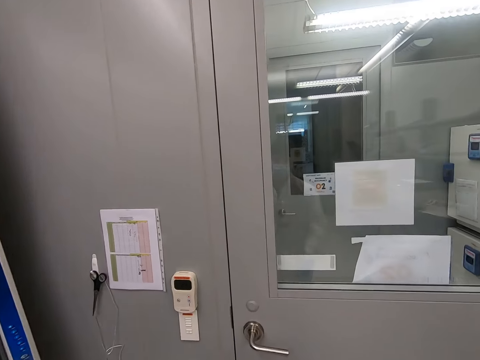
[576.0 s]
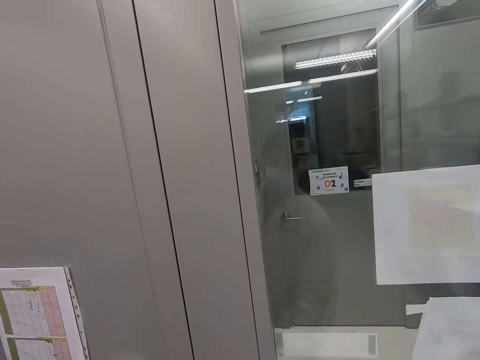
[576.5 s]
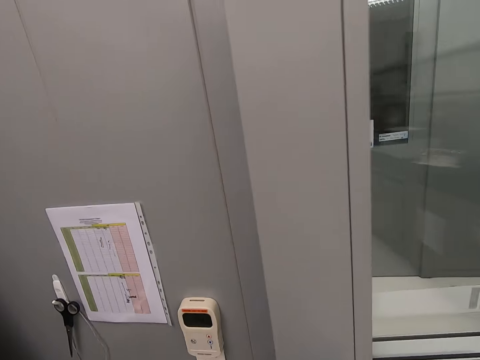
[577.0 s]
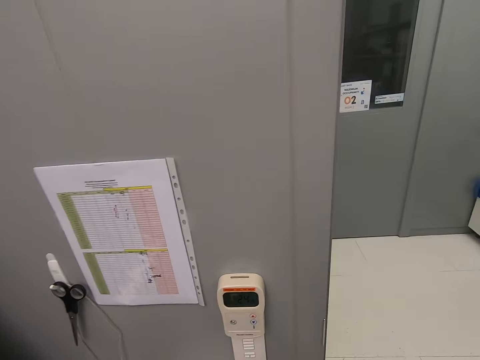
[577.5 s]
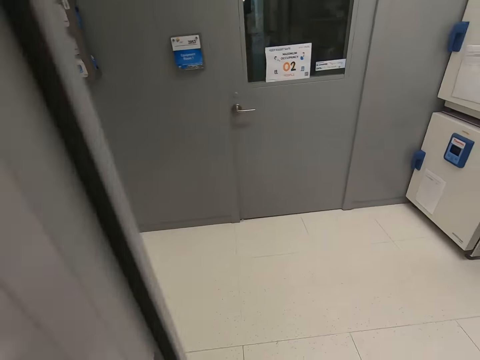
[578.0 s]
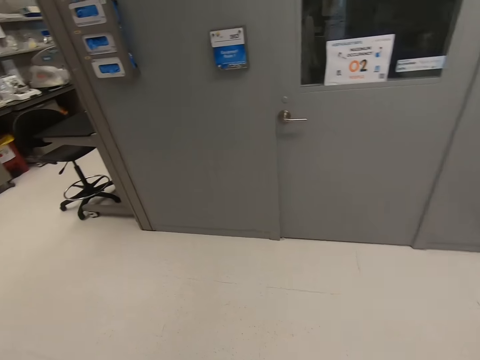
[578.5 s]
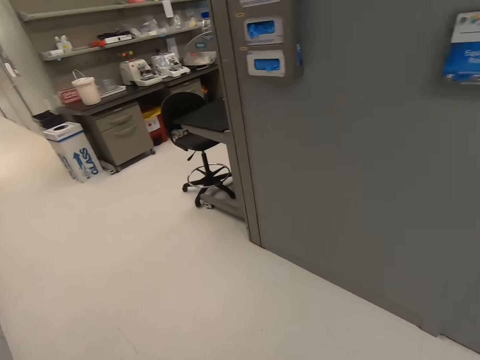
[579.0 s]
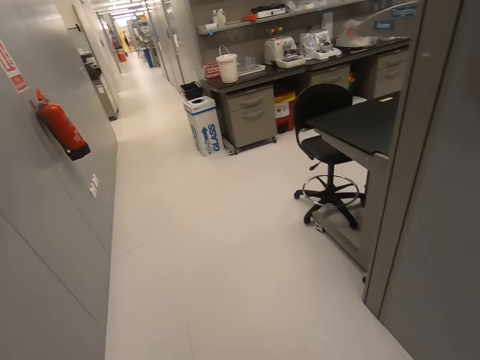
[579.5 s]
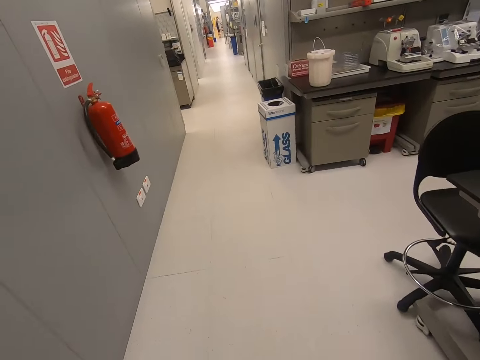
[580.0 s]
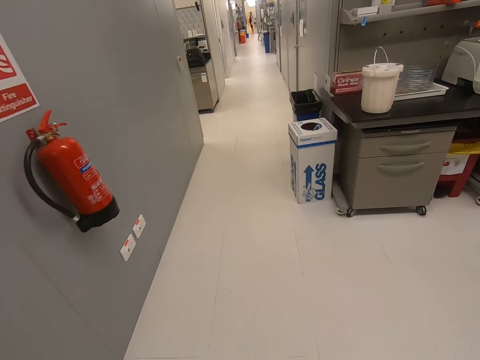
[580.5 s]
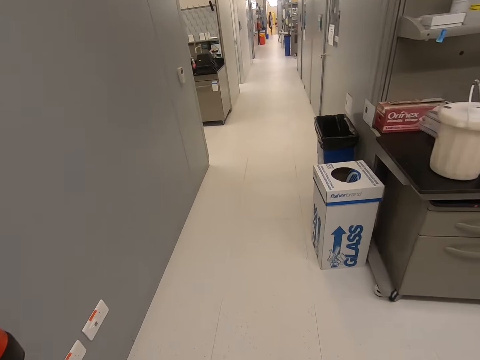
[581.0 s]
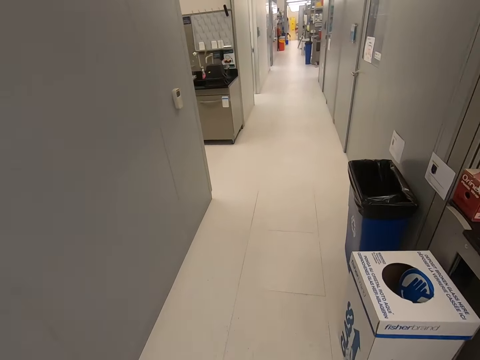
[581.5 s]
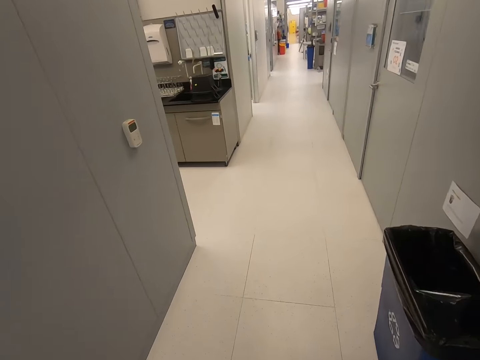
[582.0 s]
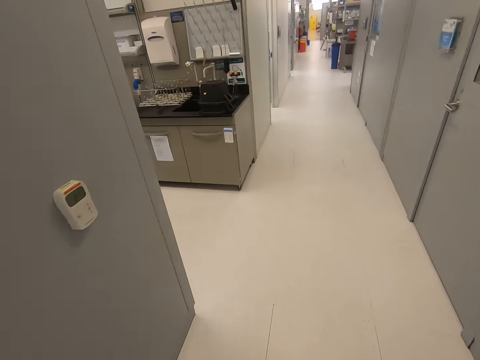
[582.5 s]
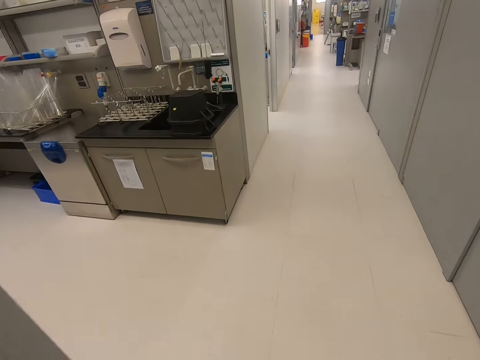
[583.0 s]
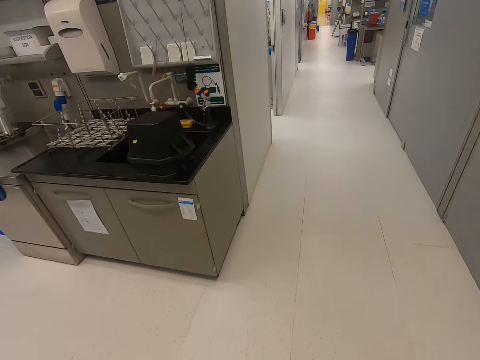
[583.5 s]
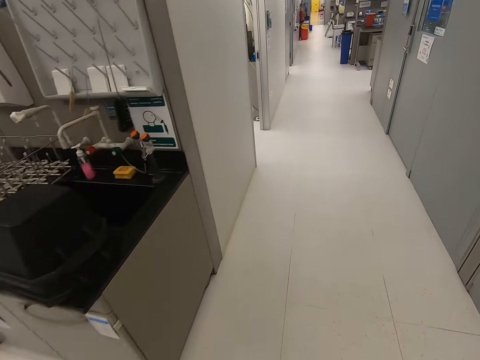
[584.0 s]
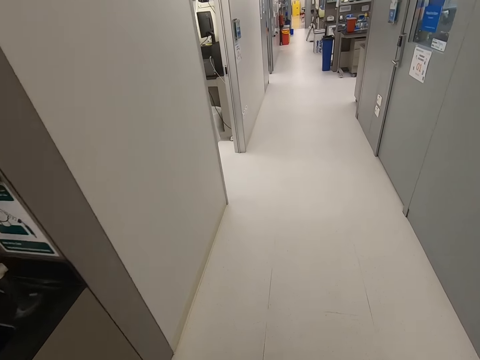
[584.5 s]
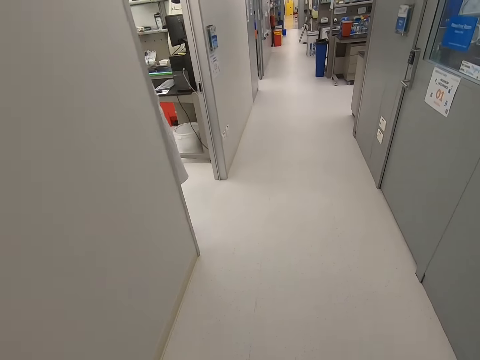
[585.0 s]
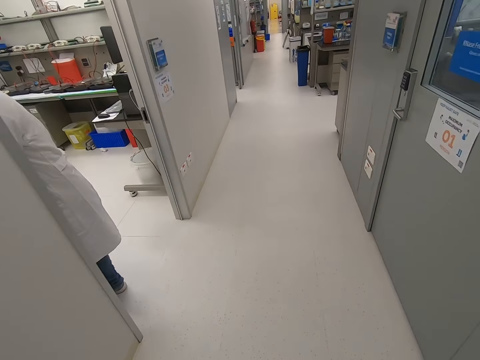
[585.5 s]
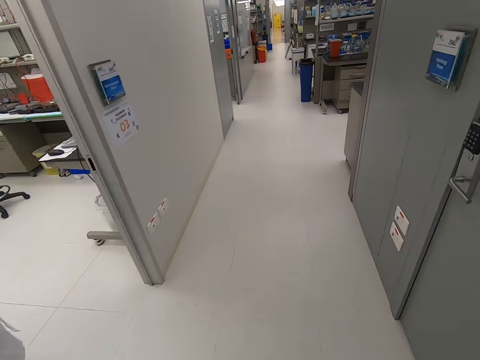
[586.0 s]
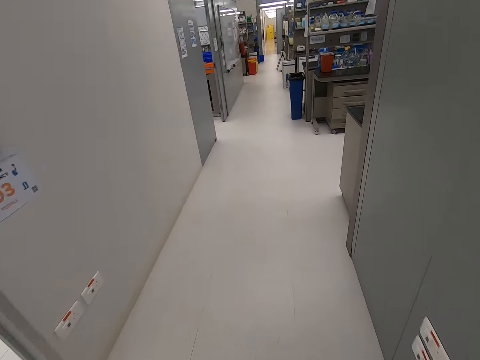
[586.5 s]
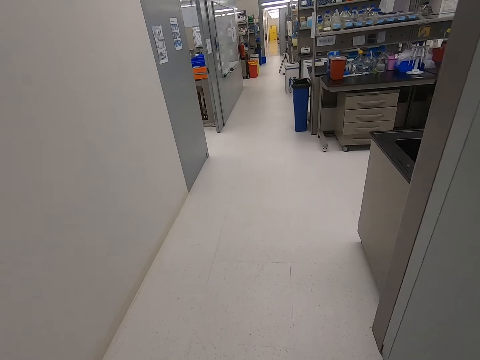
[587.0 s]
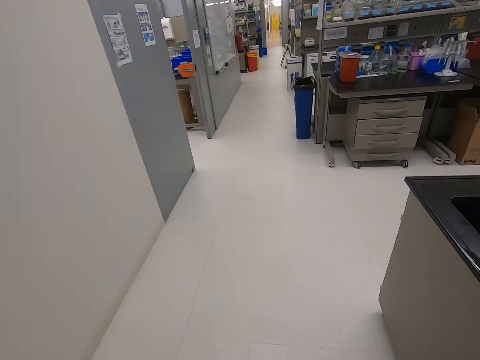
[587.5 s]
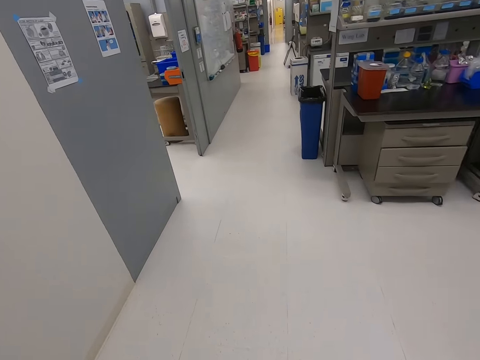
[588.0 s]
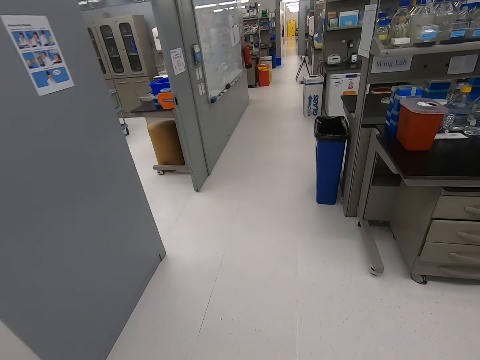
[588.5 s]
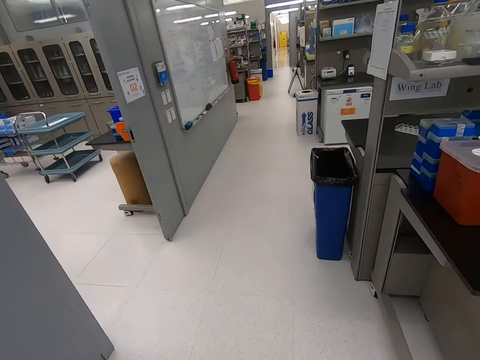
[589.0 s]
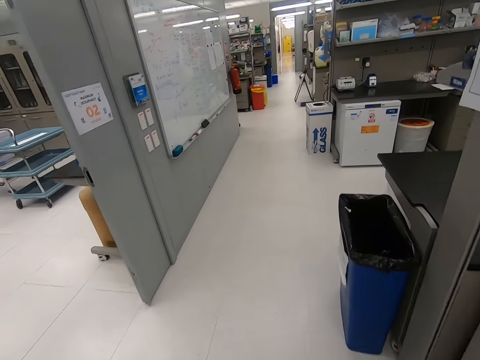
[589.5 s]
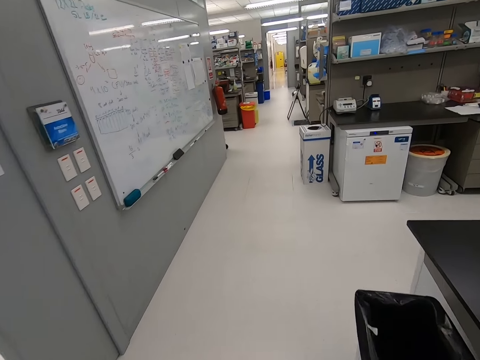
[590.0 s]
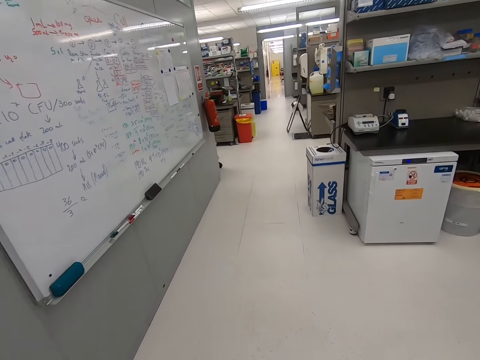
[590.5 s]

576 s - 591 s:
The camera wearer opens the door. They walk inside the room. They walk along the corridor.

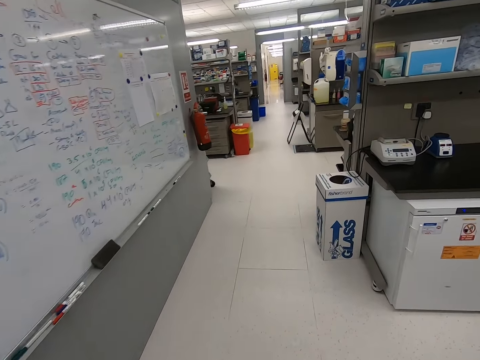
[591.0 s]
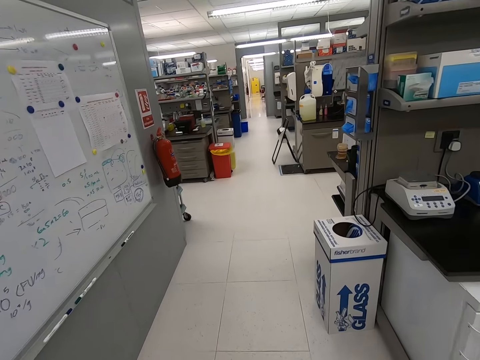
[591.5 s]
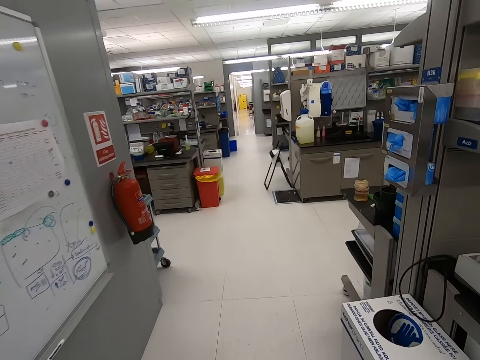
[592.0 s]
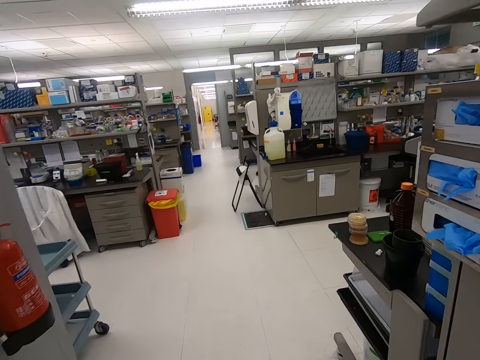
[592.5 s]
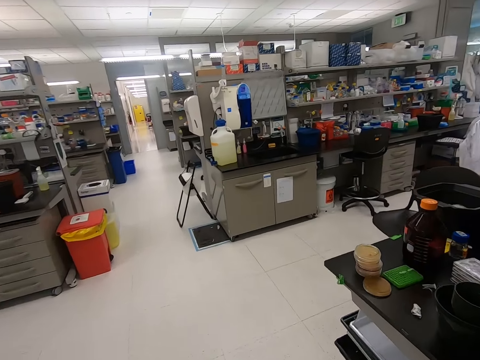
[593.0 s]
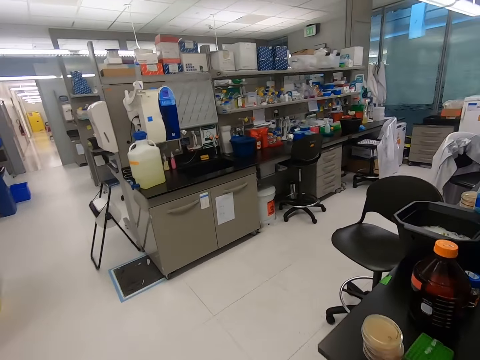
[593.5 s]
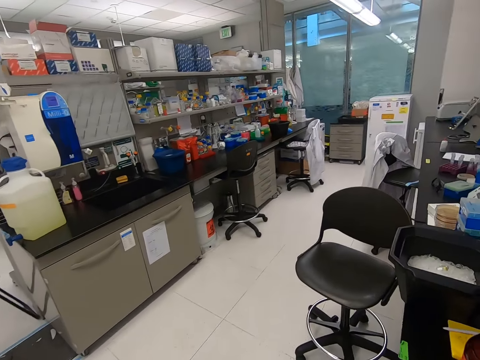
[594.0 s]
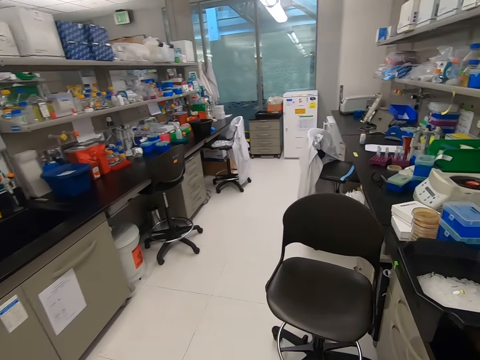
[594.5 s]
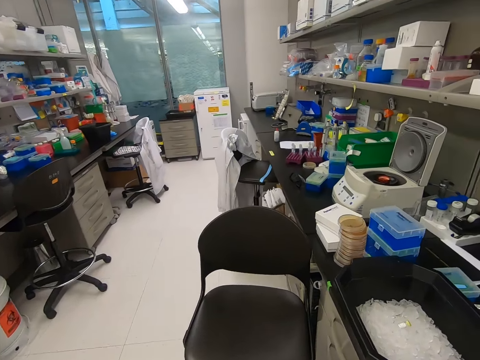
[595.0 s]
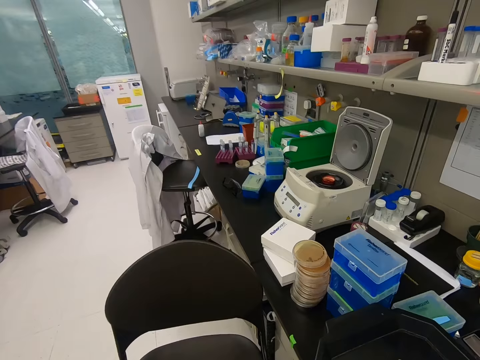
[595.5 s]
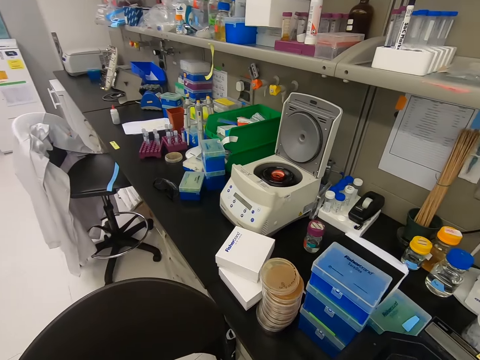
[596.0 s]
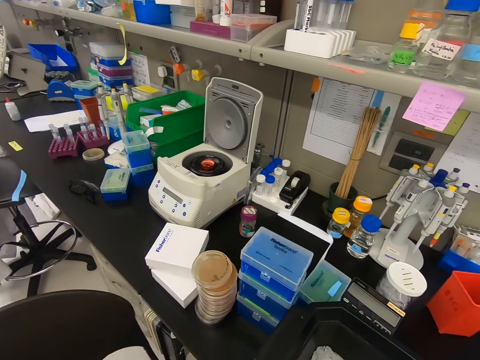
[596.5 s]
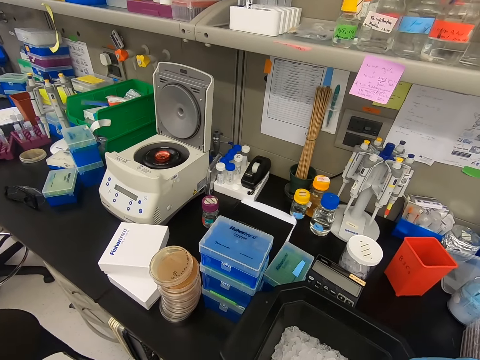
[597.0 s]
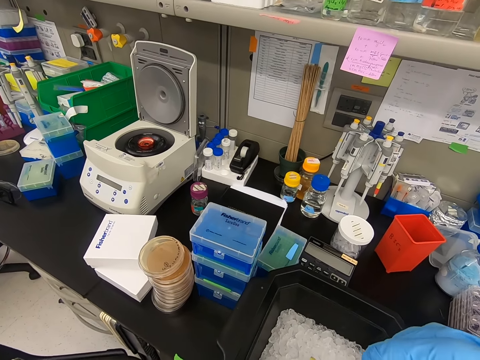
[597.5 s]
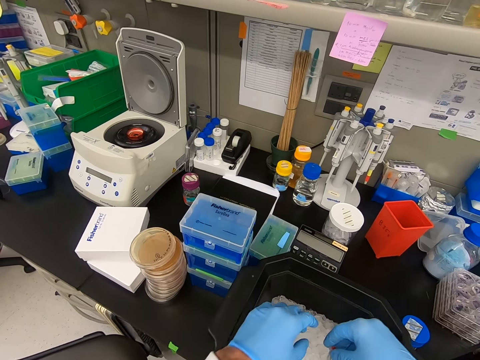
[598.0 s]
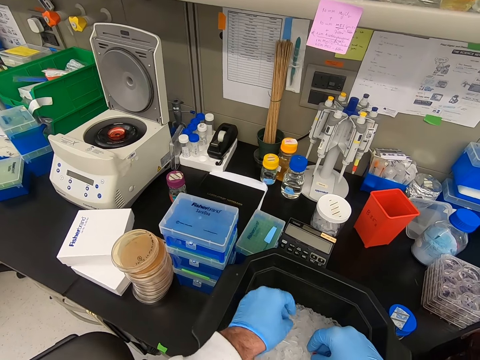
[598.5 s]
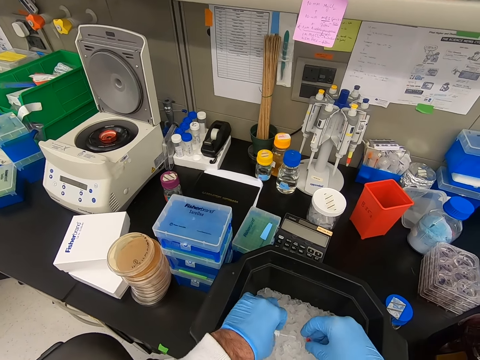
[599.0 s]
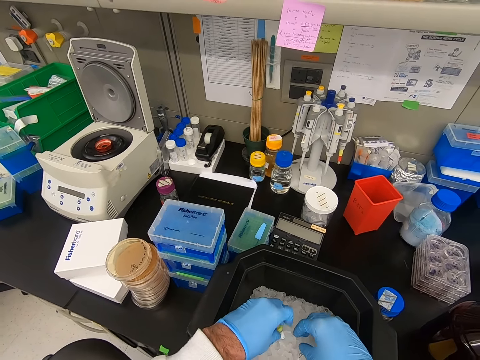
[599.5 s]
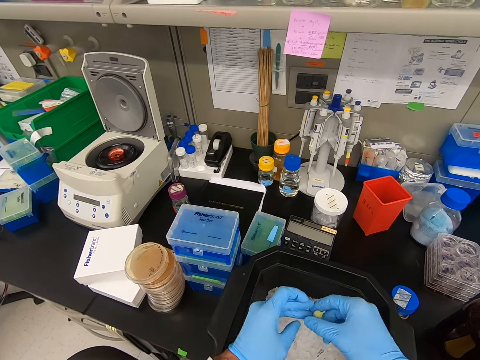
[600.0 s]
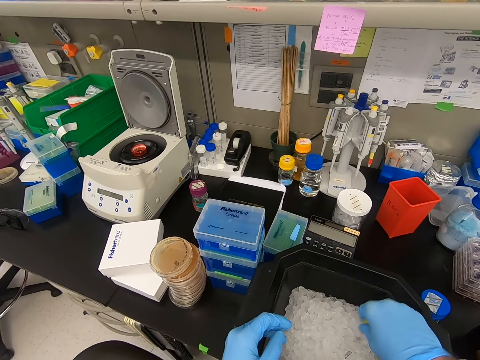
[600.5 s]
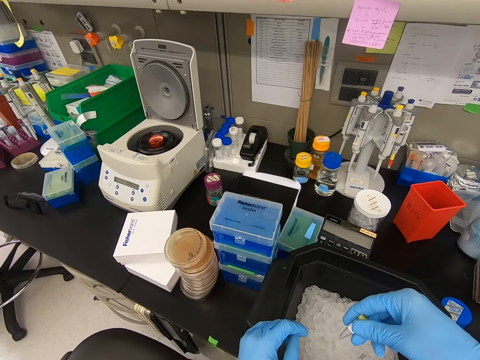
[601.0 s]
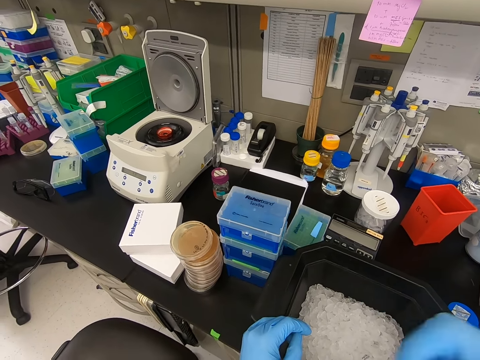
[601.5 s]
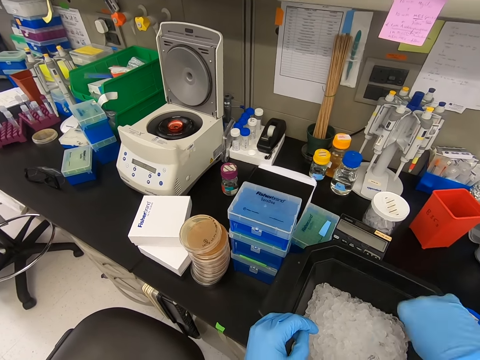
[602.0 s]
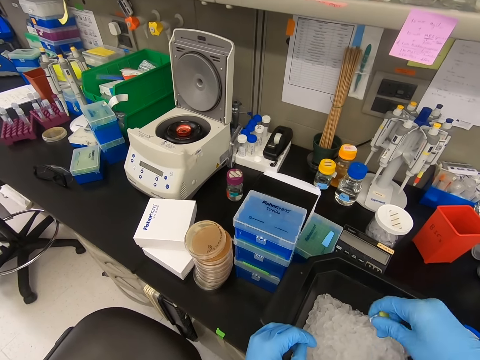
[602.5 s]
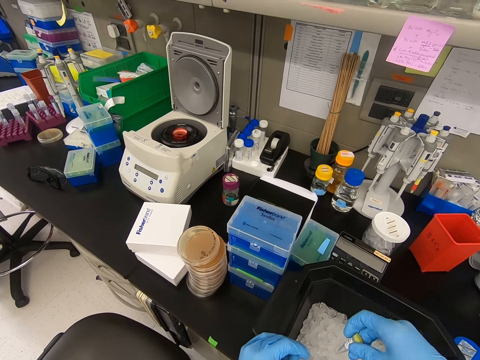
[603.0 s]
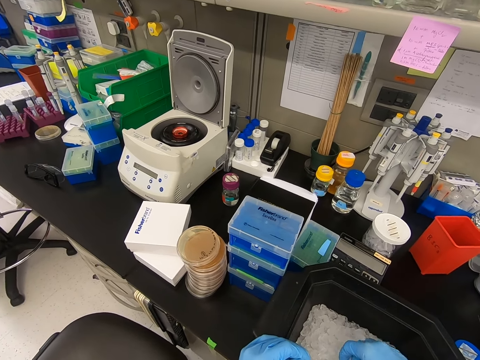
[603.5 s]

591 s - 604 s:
The camera wearer looks around the table. They pick up the small medicine glass bottle. They shake the medicine glass bottle.
